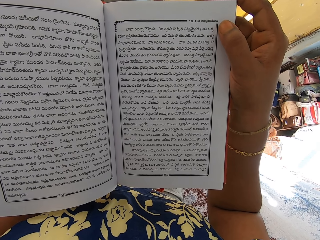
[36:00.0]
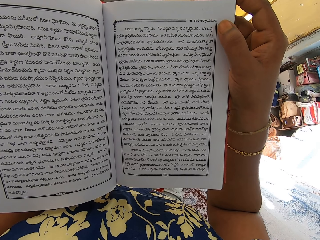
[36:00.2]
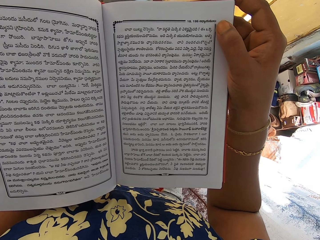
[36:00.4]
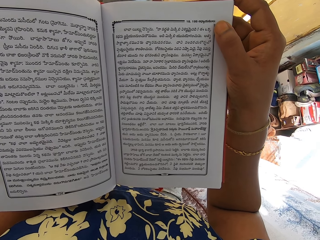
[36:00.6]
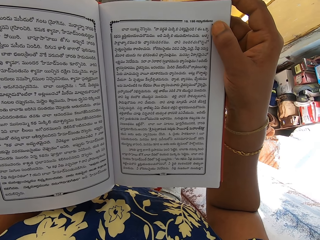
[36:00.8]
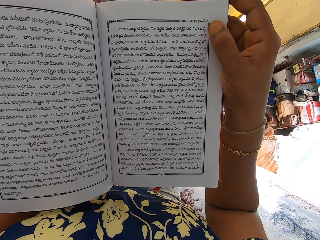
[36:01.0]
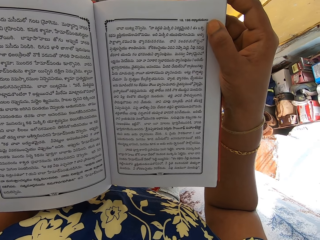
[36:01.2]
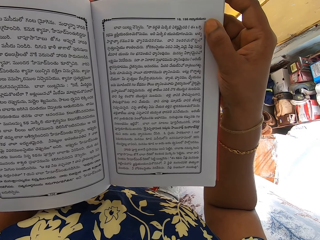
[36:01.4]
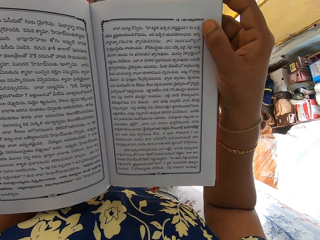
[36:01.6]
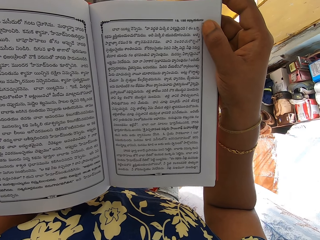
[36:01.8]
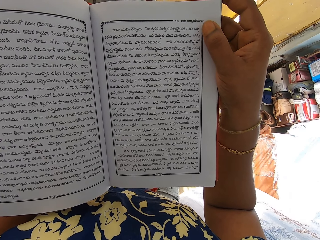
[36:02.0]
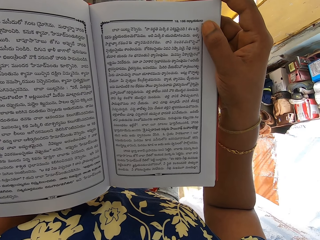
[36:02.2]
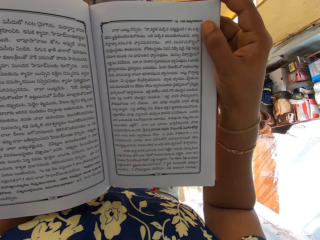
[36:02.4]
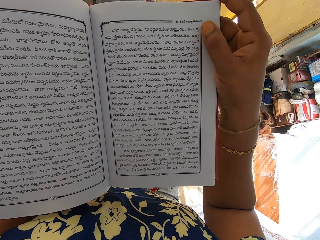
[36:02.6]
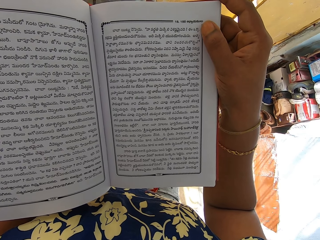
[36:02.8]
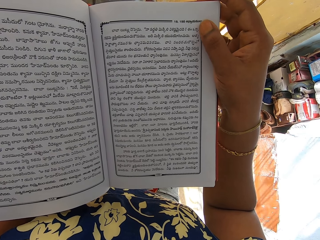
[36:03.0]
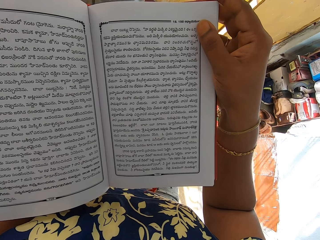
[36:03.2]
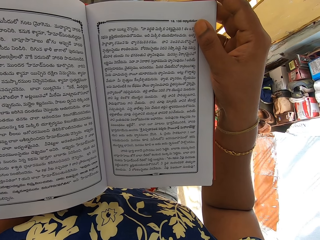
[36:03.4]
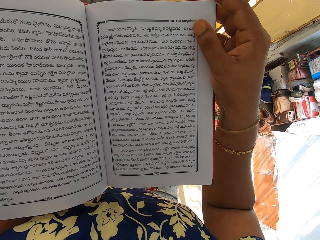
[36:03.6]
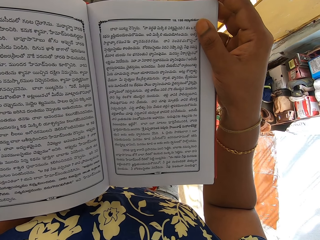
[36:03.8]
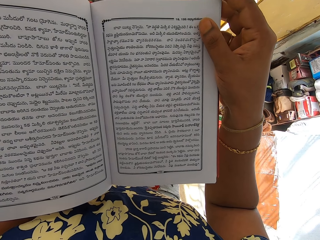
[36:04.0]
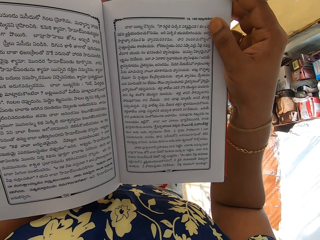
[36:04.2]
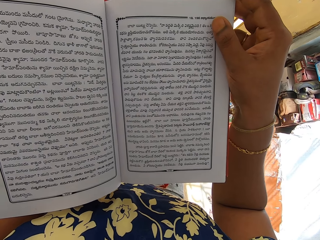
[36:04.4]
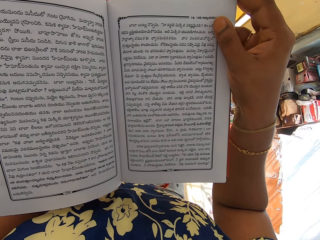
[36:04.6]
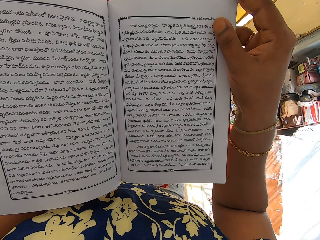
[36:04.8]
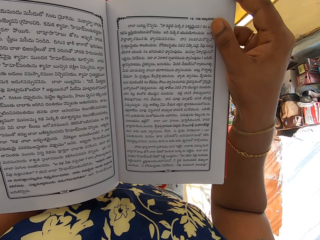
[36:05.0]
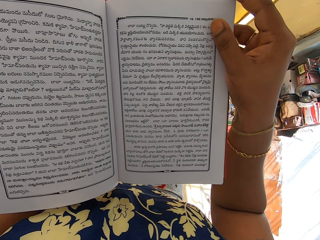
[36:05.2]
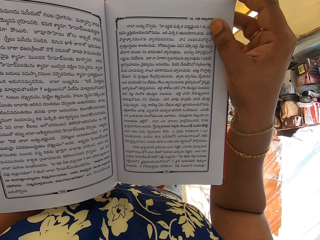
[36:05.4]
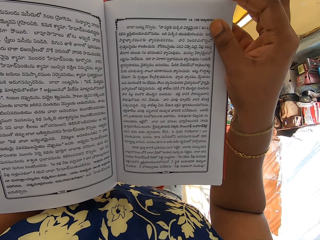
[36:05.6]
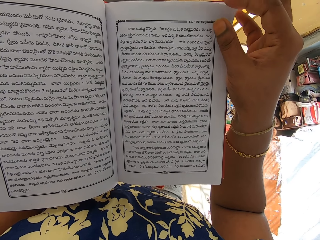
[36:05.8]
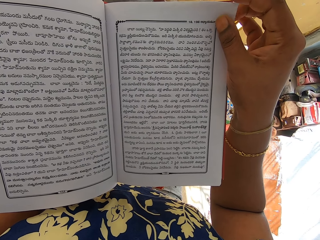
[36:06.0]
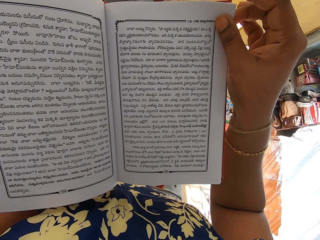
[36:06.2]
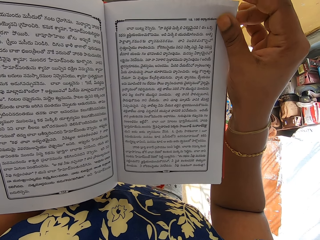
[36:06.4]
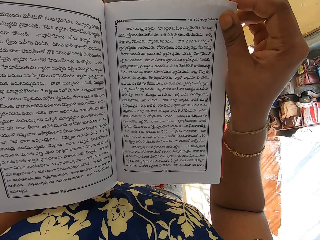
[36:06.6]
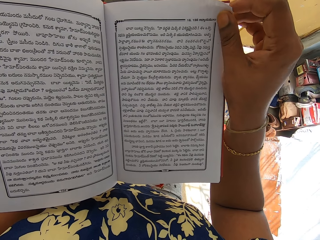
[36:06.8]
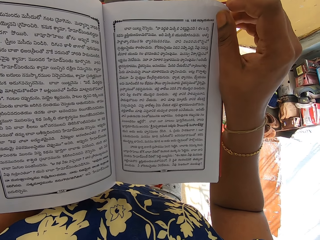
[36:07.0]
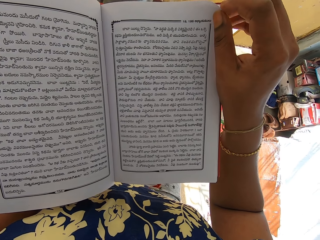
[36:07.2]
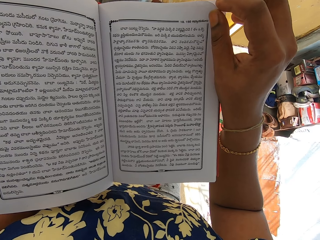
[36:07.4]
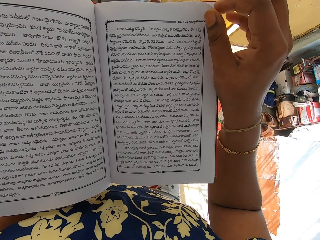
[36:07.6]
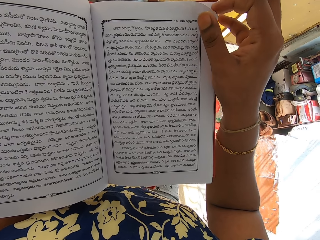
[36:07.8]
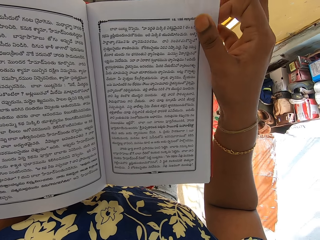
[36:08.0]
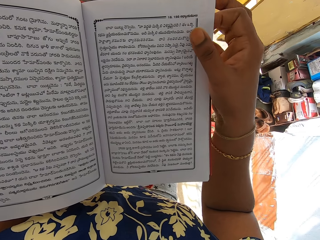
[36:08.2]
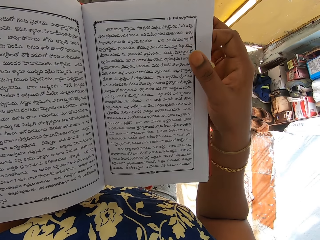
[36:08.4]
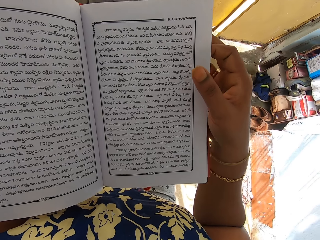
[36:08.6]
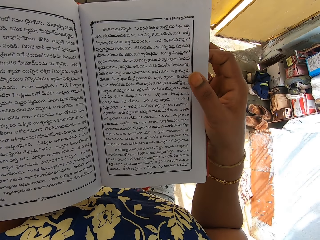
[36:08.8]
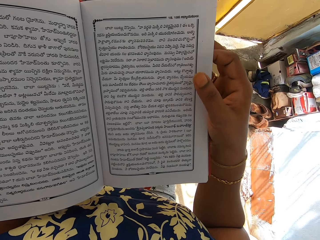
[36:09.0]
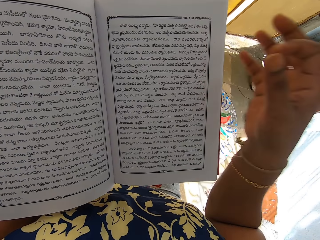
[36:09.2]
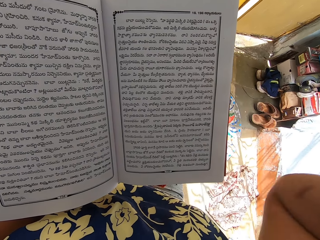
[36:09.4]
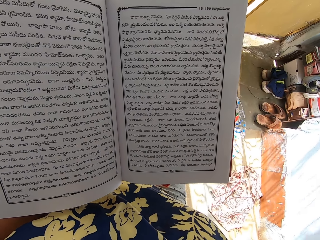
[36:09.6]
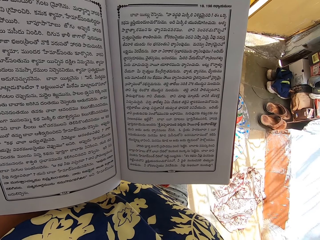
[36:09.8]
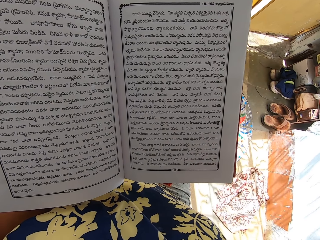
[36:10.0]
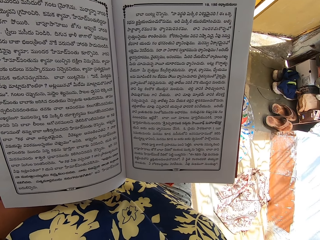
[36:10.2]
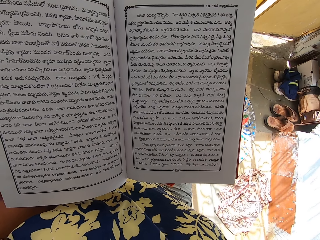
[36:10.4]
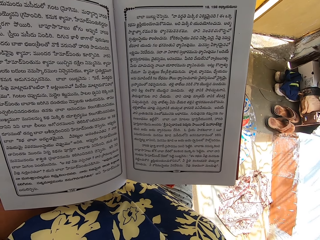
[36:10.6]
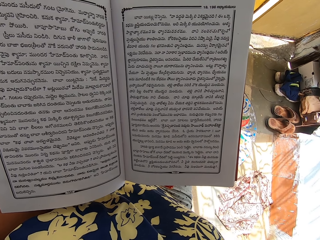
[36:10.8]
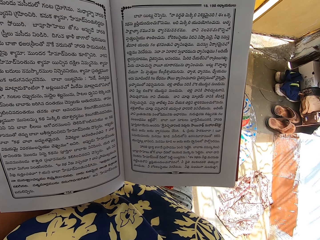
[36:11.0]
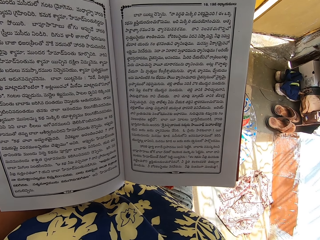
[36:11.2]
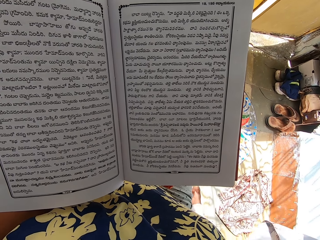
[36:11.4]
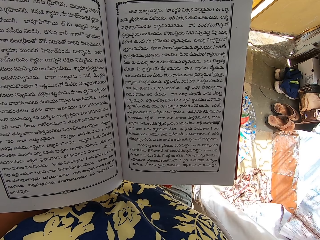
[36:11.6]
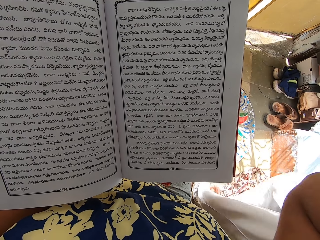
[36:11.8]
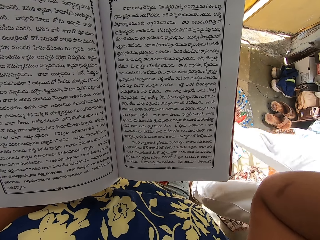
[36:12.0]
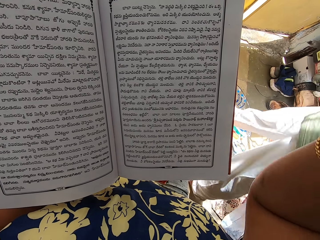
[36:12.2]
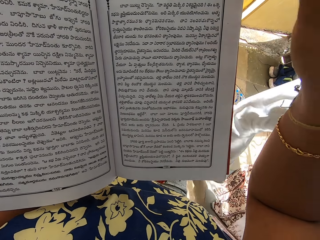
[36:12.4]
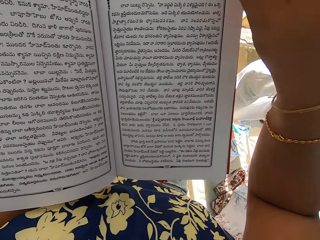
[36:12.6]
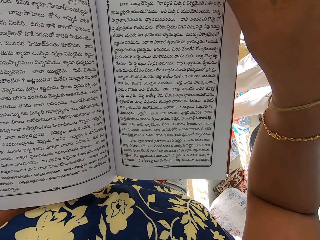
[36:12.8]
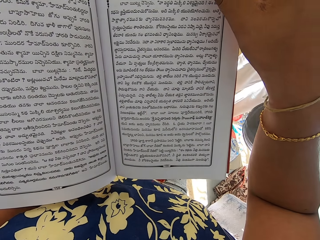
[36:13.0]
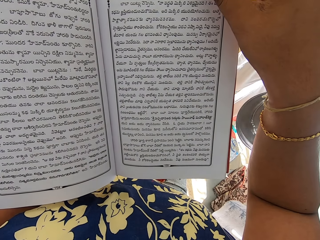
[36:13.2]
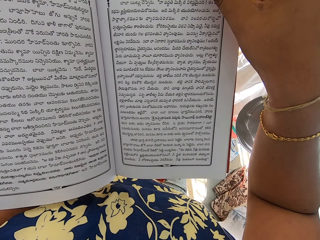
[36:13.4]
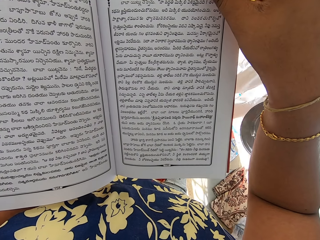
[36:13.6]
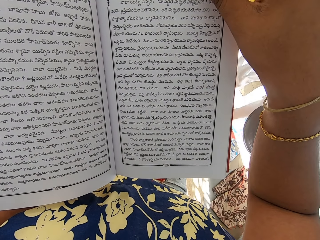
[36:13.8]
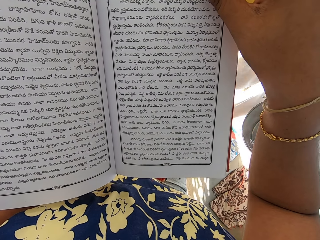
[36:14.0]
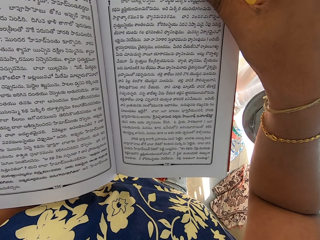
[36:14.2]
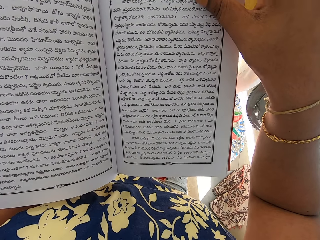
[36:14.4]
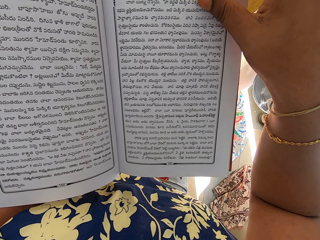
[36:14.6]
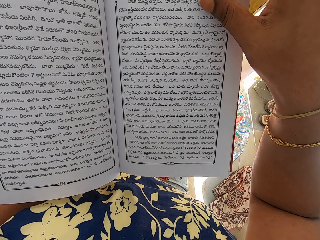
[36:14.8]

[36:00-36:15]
The camera wearer touches a book page edge with her right hand. She raises her right hand up. The woman walks out of the room through a front door. The woman steps into the room. The camera wearer places her right hand on the book.

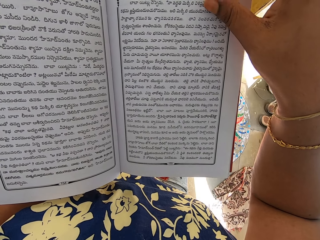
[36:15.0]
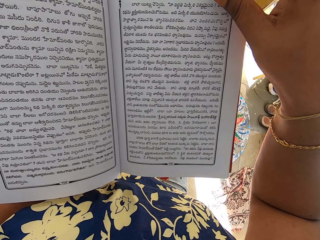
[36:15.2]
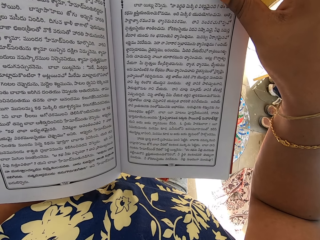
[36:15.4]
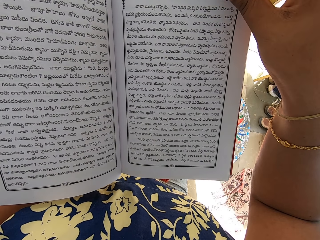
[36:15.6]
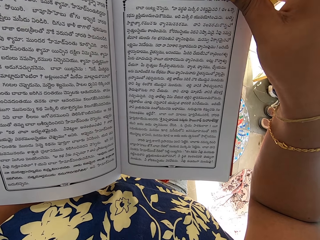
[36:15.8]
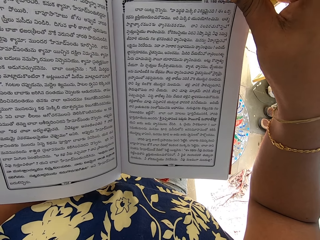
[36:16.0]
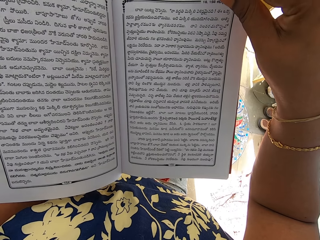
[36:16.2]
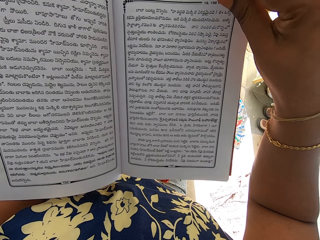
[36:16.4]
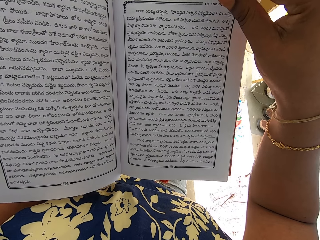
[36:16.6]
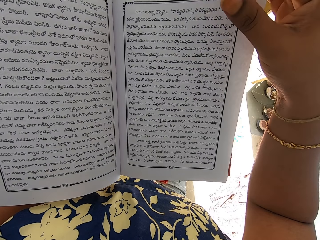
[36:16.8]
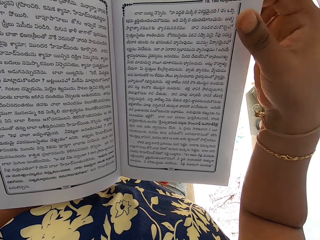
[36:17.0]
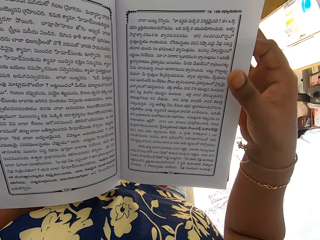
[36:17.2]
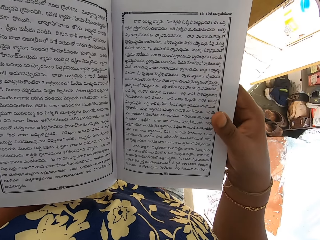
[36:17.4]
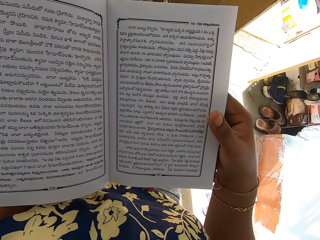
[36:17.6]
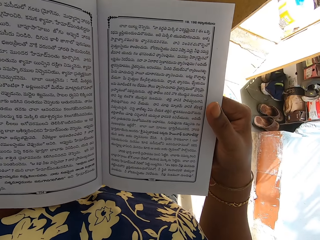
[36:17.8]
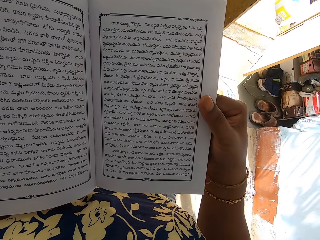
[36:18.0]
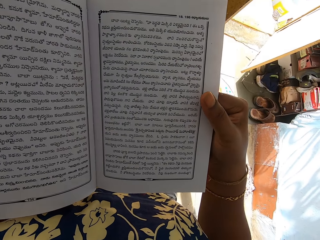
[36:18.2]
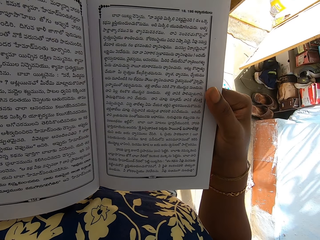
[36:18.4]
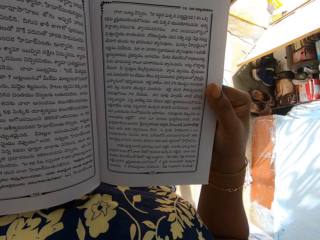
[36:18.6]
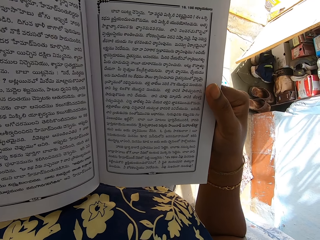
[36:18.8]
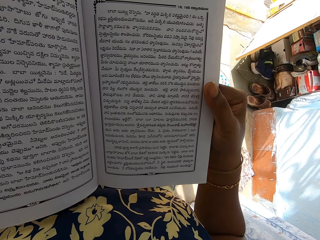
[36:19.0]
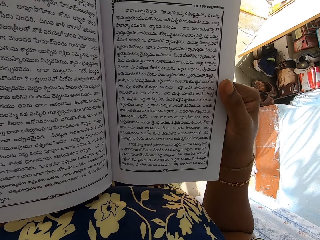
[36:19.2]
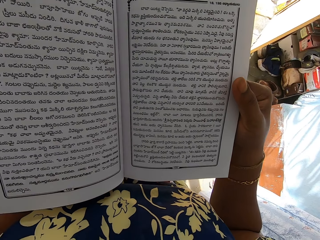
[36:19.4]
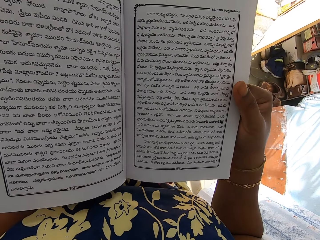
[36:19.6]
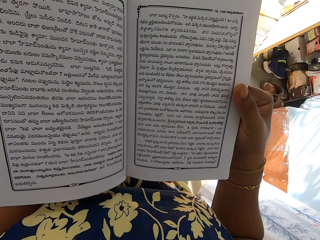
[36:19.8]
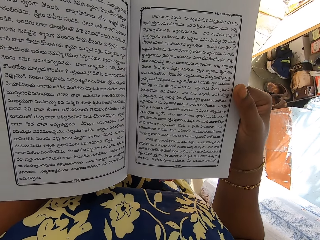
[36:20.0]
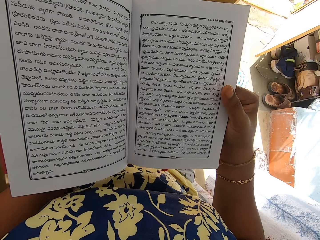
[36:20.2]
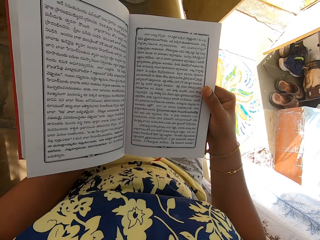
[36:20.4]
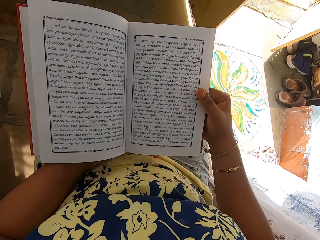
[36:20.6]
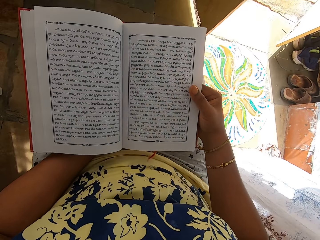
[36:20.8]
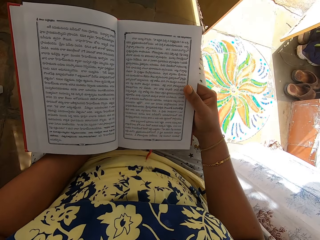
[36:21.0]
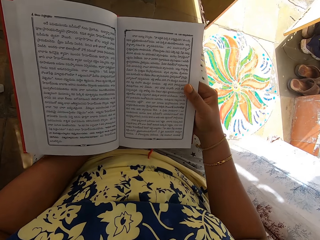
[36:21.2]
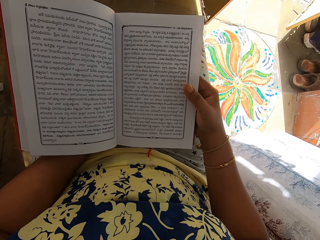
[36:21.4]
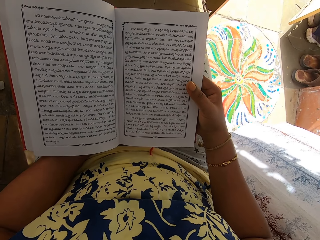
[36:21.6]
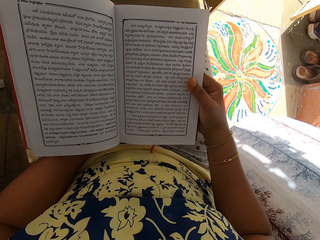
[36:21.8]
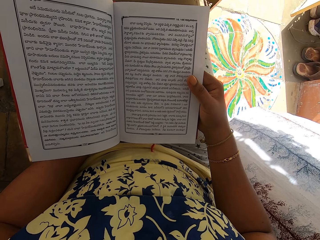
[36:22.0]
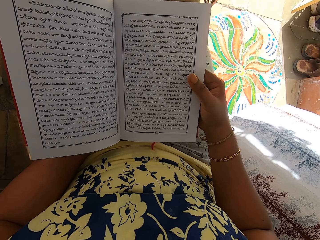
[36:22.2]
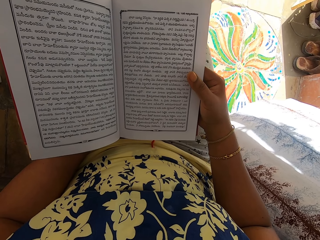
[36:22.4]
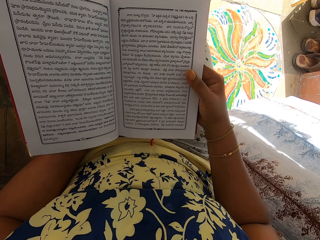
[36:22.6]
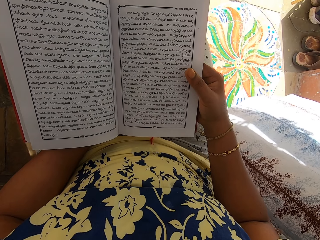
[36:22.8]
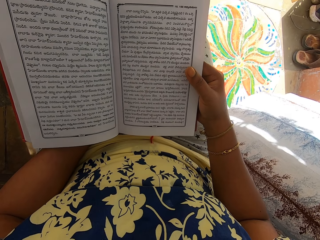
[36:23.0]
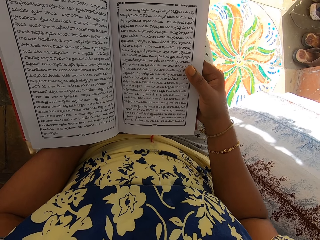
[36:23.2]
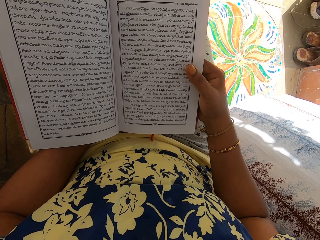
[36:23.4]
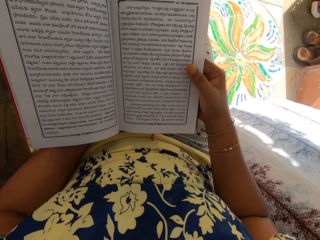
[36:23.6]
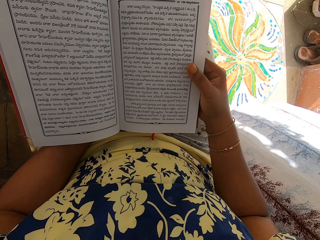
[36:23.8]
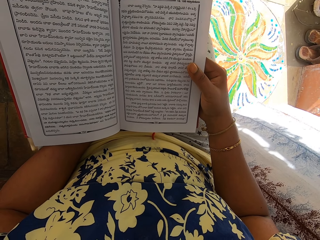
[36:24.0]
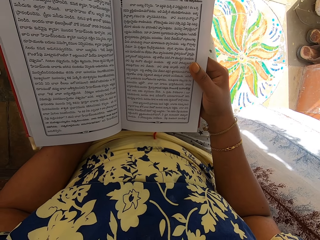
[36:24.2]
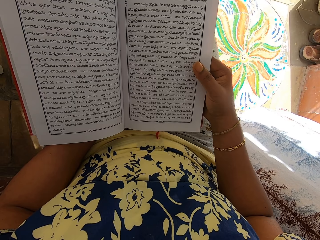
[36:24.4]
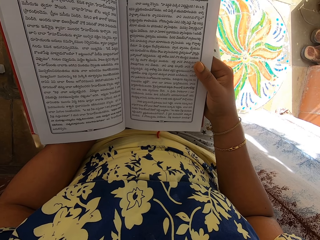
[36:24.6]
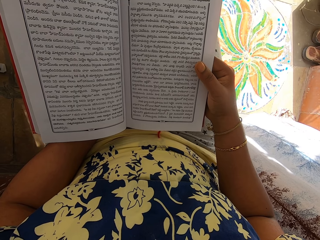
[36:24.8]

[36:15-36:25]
The camera wearer raises the page of the book with her right hand. She moves the hand. She moves the book.
